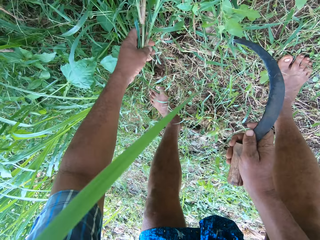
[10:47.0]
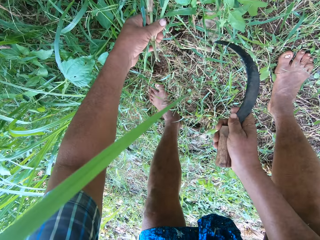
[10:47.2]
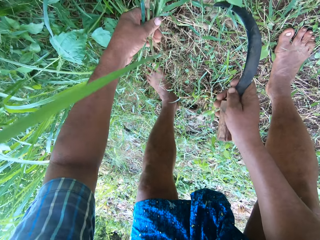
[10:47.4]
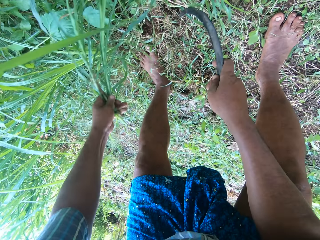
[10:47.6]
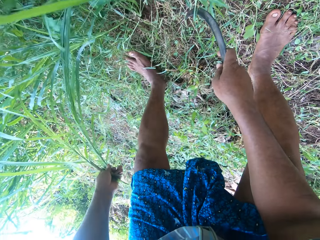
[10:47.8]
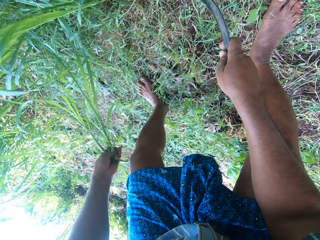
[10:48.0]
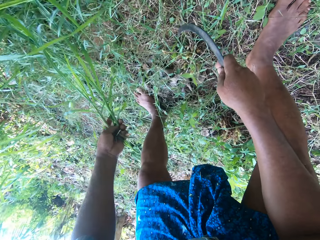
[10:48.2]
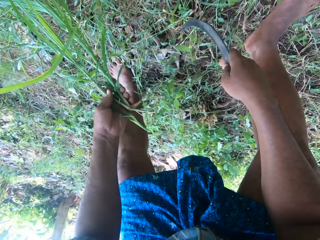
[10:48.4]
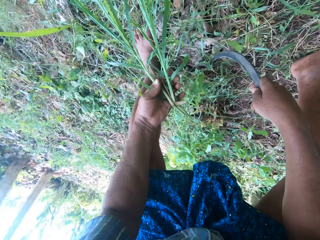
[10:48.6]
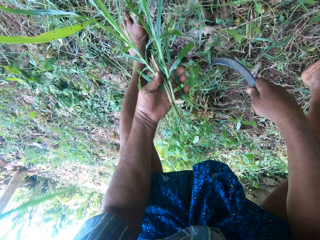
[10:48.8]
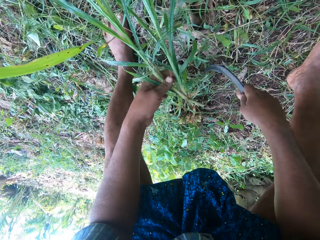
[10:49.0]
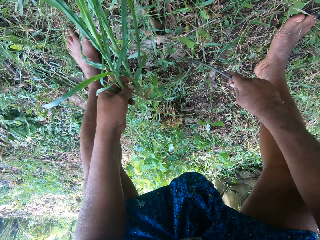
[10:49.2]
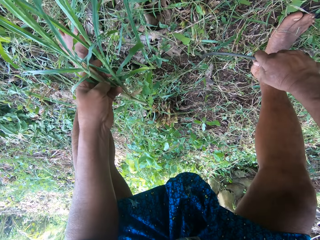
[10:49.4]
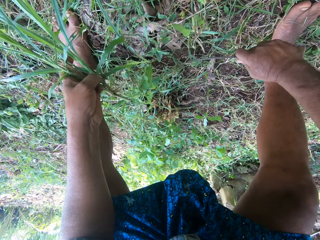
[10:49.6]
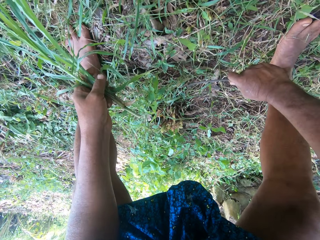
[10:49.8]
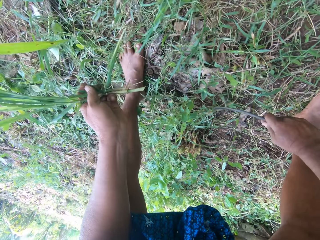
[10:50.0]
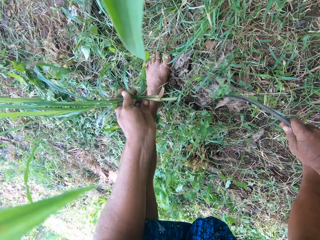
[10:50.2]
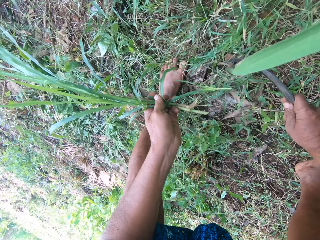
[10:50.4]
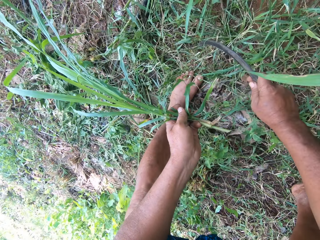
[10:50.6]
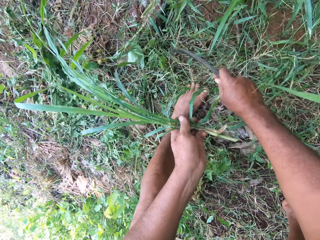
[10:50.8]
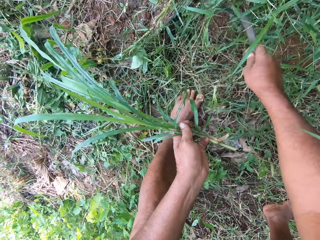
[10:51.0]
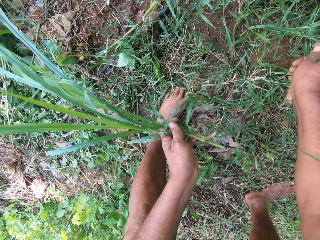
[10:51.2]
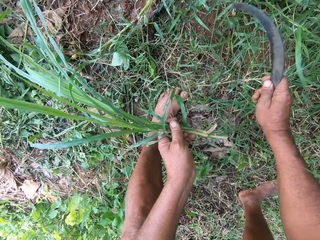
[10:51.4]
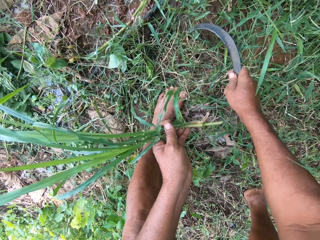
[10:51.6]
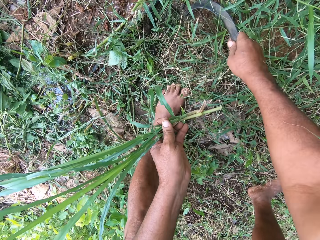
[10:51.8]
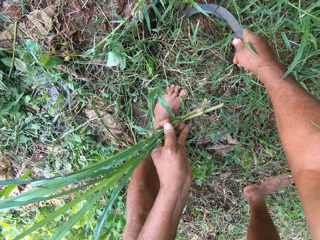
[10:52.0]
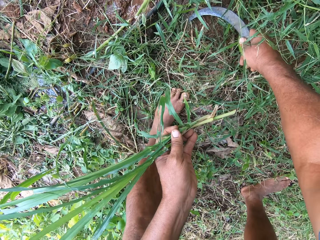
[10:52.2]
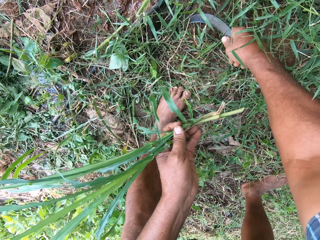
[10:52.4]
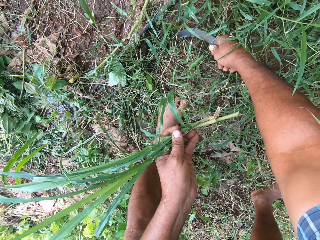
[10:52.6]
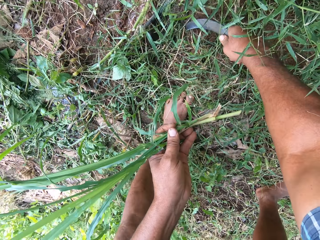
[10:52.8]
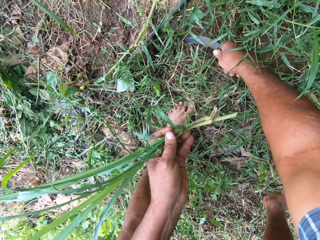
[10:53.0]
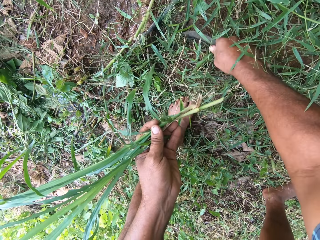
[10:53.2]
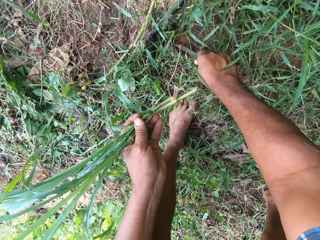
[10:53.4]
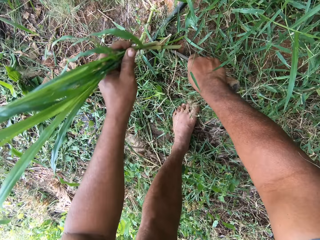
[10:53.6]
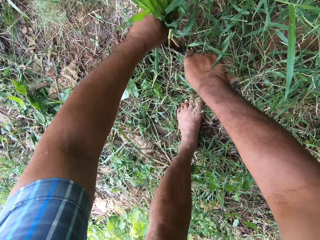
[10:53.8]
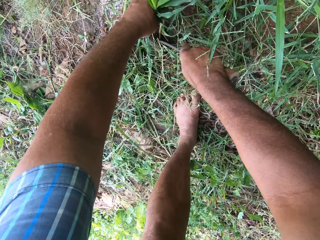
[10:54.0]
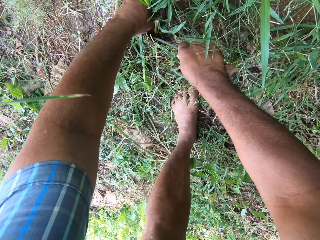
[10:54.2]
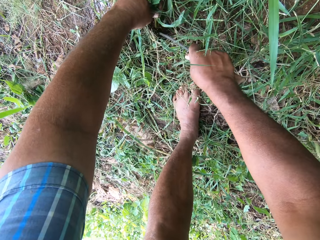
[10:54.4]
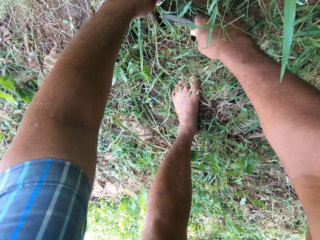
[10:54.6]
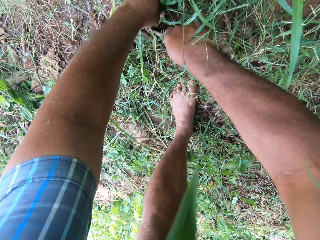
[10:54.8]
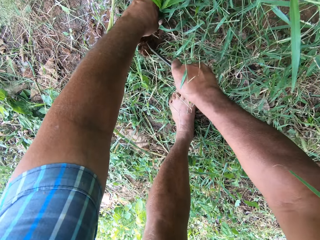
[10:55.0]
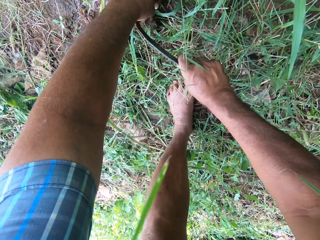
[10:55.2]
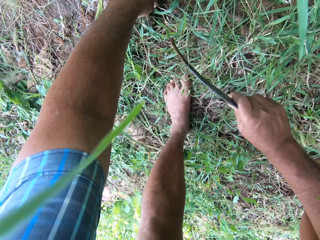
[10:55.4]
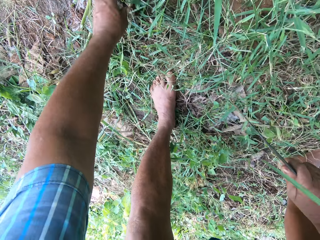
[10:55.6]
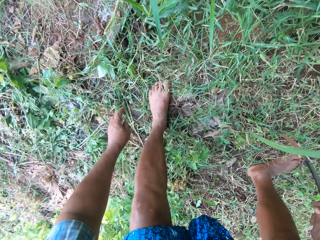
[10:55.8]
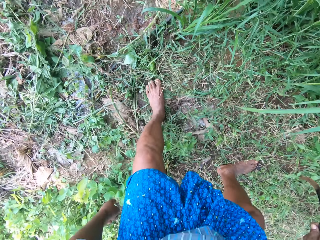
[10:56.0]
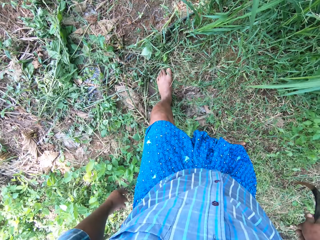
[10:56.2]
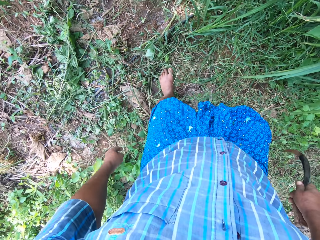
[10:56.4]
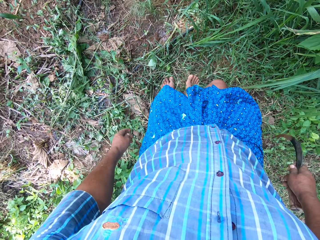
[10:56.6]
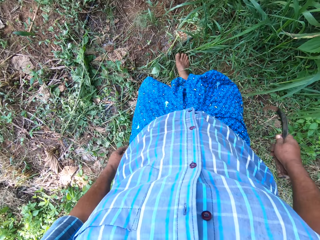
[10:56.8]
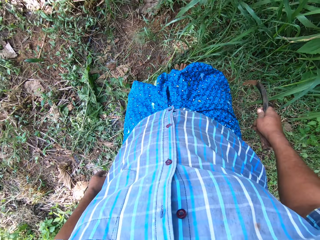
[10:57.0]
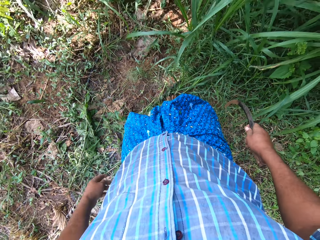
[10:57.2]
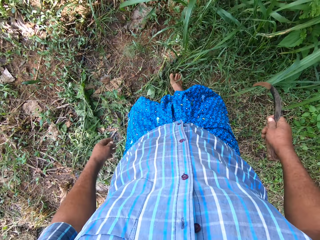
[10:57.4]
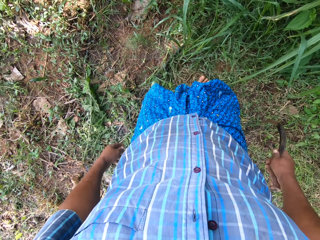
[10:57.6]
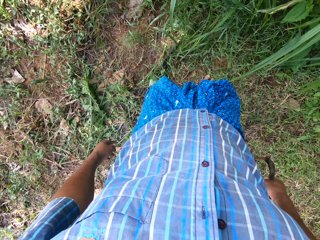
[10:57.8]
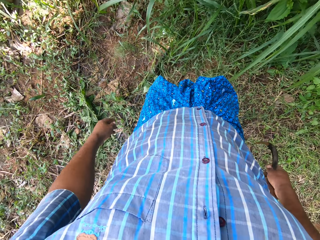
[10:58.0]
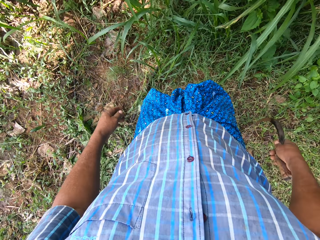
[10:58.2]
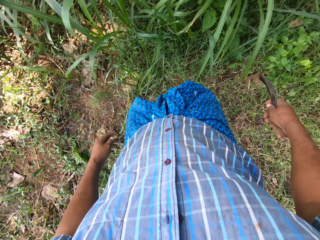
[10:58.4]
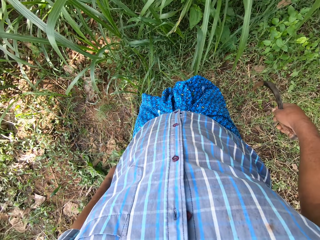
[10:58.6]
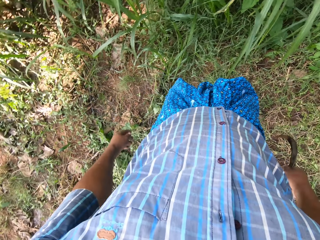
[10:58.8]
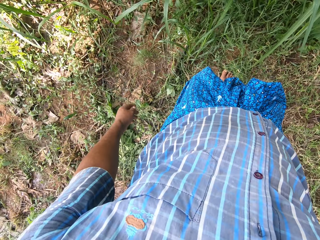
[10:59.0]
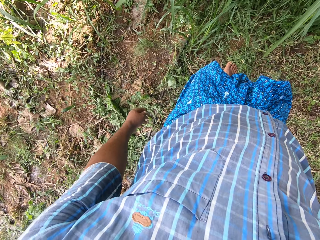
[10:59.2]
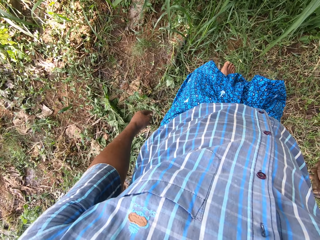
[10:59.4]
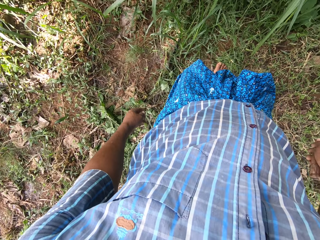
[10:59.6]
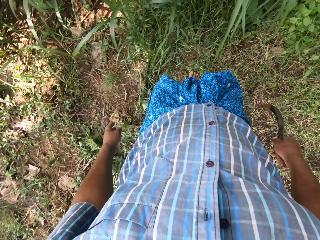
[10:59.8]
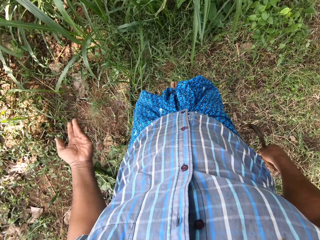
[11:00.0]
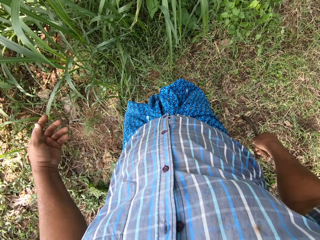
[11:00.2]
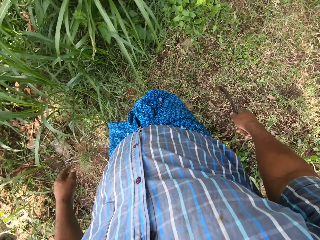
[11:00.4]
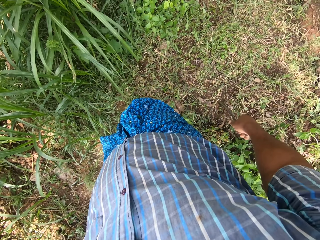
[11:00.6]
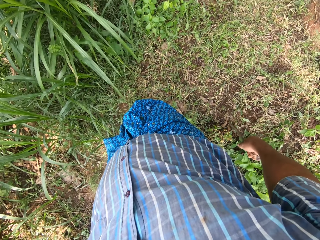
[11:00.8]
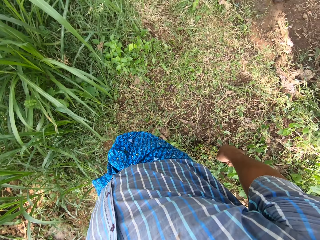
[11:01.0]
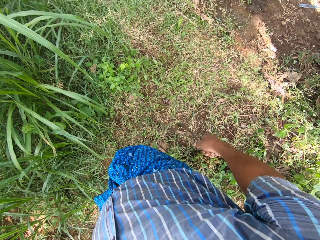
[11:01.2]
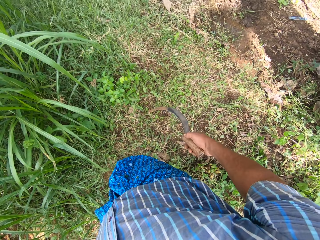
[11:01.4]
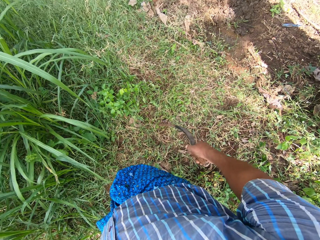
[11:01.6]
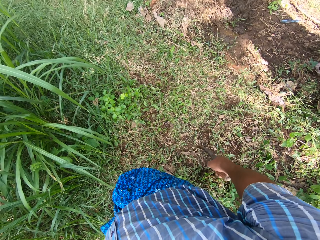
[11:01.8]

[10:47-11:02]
The camera wearer moves to the left. He pulls grass from the ground with a hand. He moves the grasses away with the knife in his right hand. He moves a sickle on the ground. He dips the knife in the ground with his right hand. He holds the grasses with his left hand. He digs a garden with the sickle. He plants grass on the garden with a hand. He stands. He moves slightly to the left. He walks around the garden. He turns around. He looks around the garden.

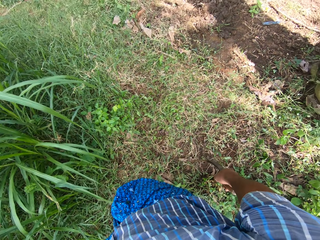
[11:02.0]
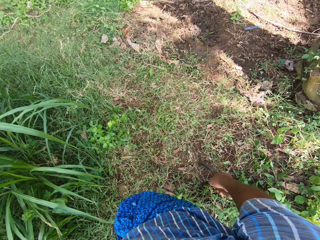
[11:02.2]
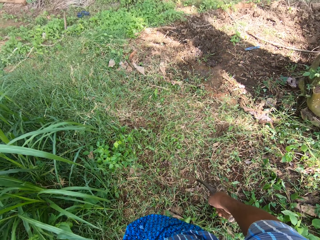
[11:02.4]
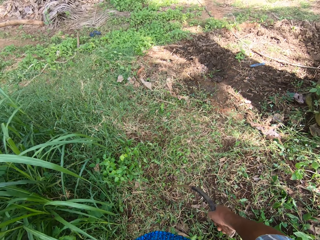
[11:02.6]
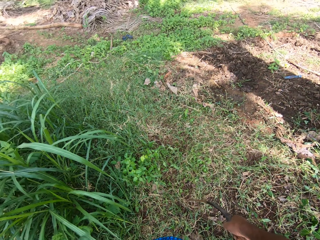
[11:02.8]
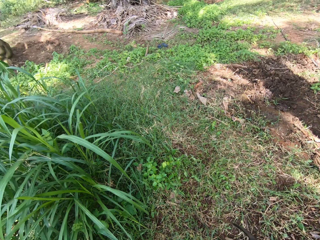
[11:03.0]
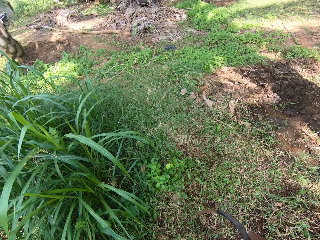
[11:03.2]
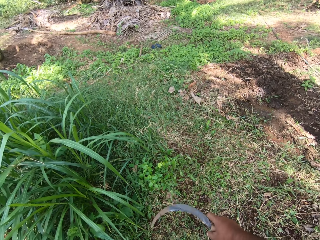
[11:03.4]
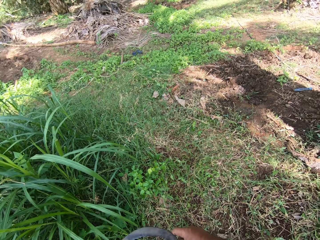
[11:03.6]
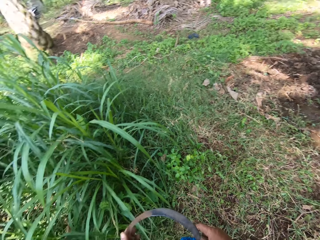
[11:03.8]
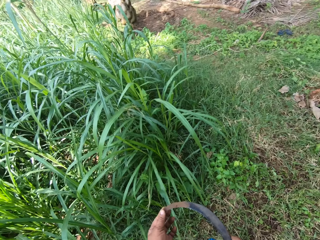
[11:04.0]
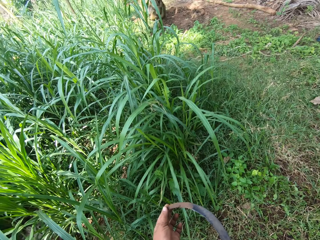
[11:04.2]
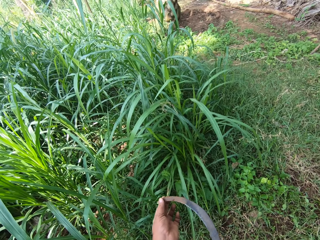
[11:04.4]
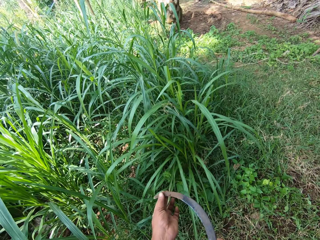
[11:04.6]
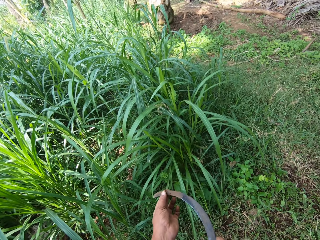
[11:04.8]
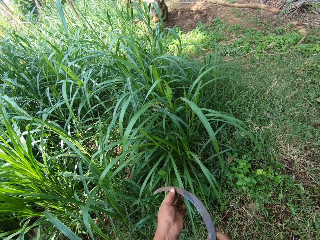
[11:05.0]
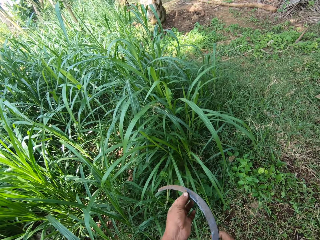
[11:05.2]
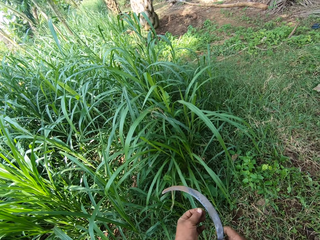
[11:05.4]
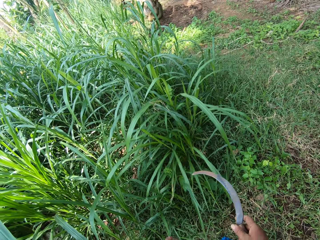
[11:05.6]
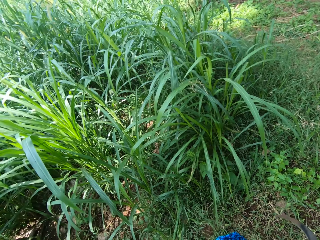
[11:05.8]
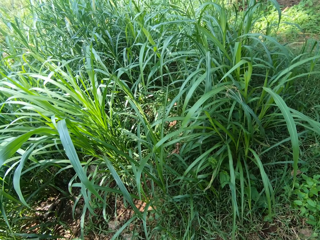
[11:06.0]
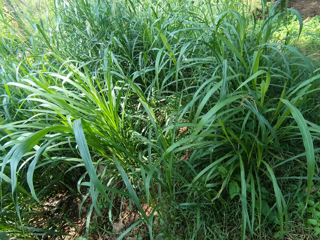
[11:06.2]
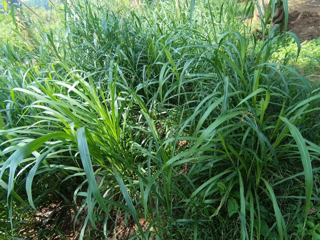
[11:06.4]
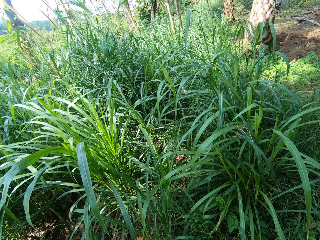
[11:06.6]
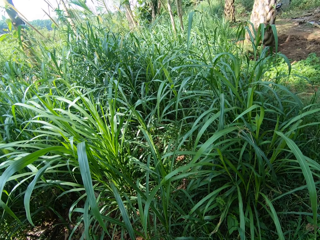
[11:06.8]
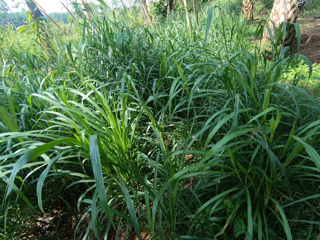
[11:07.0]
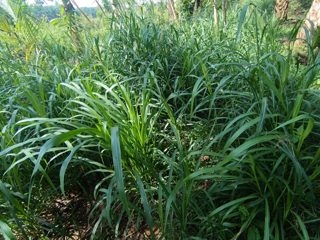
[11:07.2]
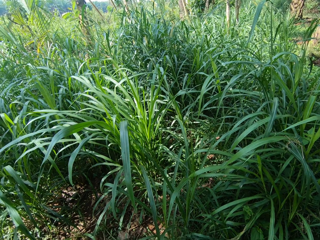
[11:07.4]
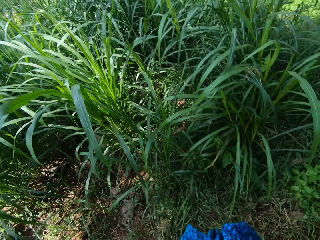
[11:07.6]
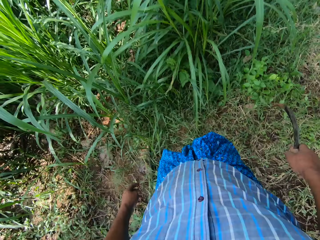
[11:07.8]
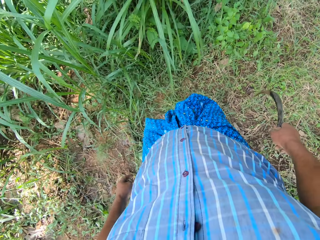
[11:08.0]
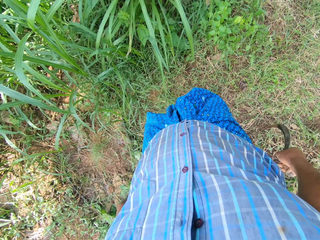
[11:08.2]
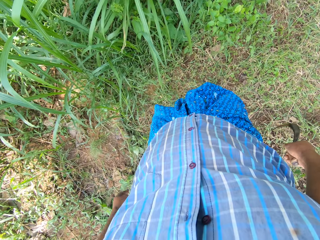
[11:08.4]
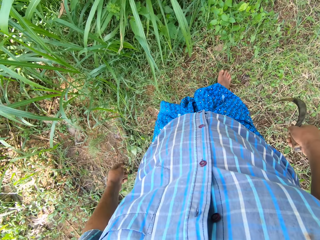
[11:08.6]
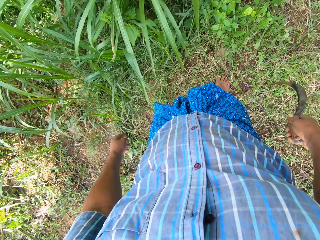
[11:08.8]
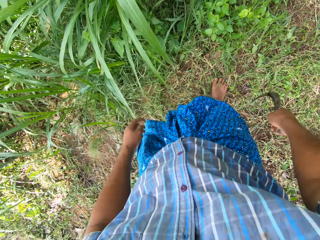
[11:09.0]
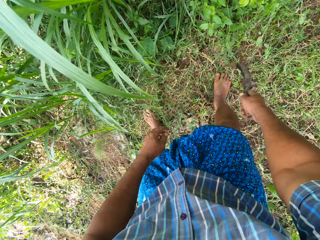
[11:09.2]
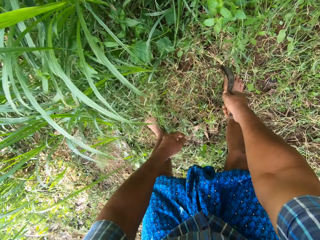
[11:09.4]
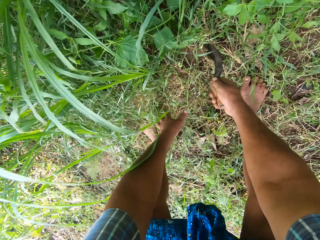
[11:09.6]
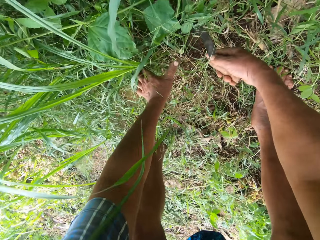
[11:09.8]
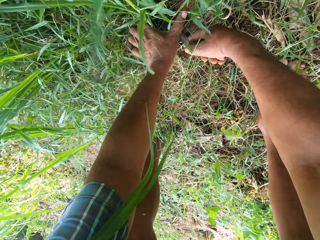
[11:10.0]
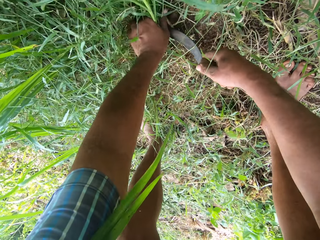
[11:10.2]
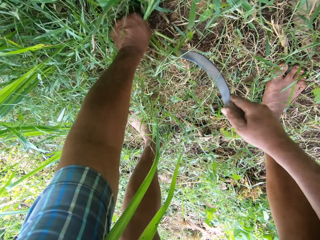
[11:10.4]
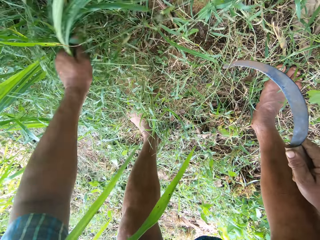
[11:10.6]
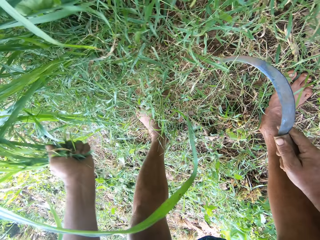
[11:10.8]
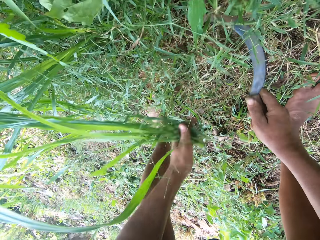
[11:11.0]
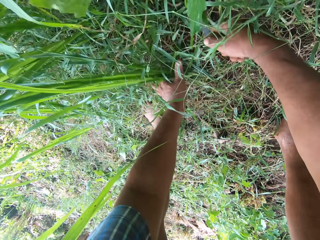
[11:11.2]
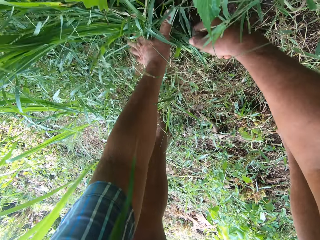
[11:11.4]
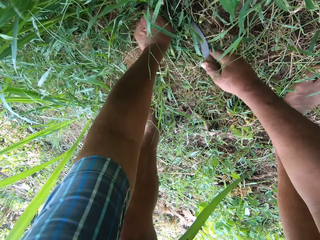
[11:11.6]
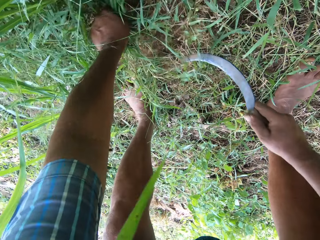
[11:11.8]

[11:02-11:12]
The camera wearer cleans the tip of the knife with his left hand, wiping off mud. He looks around a garden. He bends. He walks around the garden. He weeds the grasses with his left hand and the knife in his right hand. He pulls grass from the ground with a hand.
